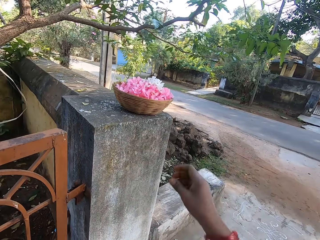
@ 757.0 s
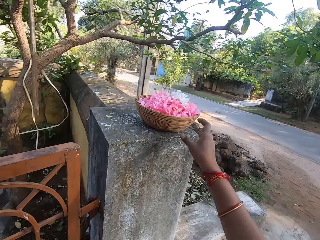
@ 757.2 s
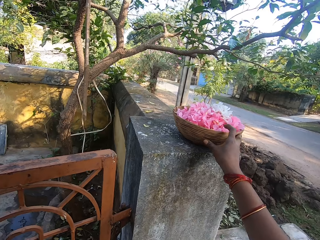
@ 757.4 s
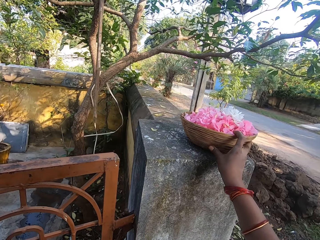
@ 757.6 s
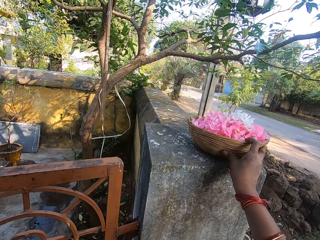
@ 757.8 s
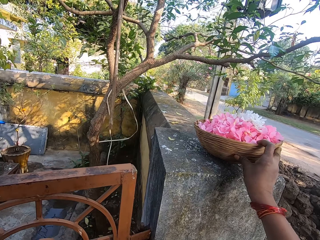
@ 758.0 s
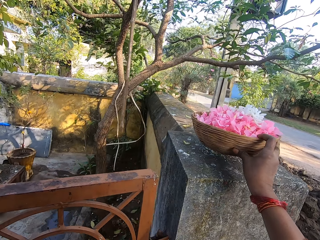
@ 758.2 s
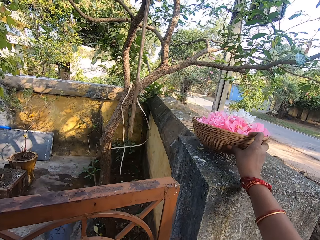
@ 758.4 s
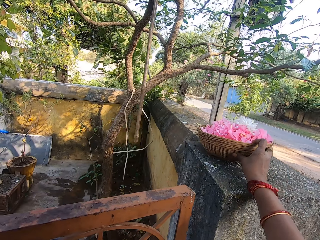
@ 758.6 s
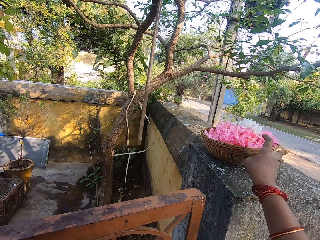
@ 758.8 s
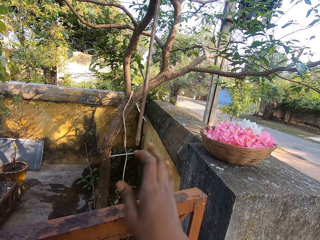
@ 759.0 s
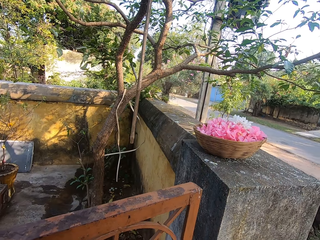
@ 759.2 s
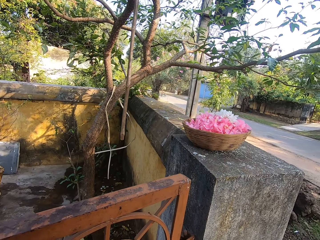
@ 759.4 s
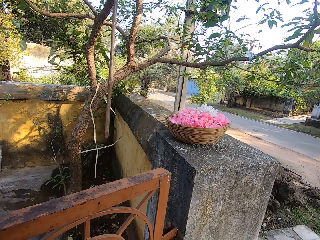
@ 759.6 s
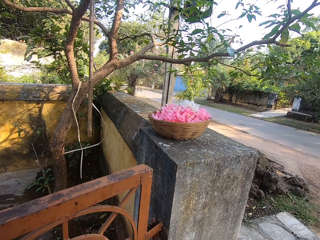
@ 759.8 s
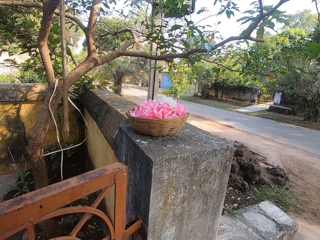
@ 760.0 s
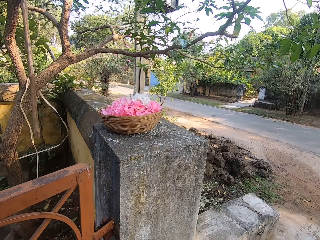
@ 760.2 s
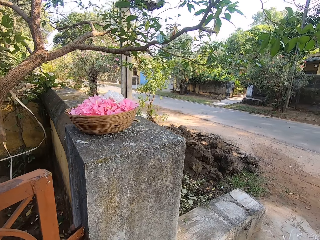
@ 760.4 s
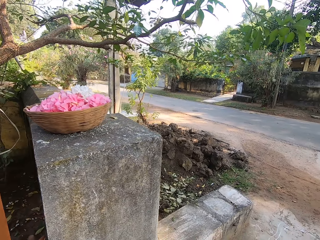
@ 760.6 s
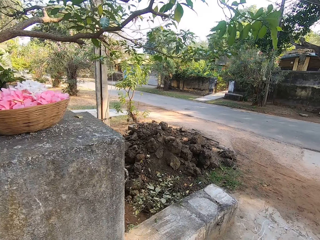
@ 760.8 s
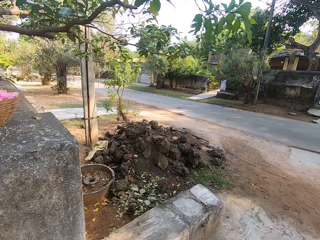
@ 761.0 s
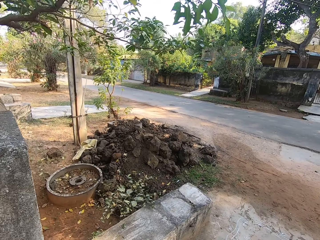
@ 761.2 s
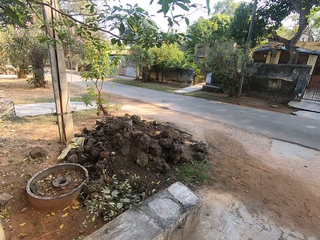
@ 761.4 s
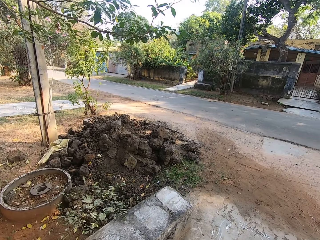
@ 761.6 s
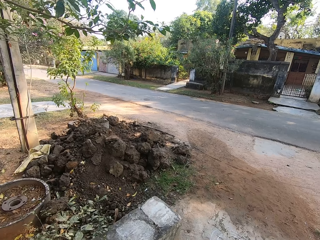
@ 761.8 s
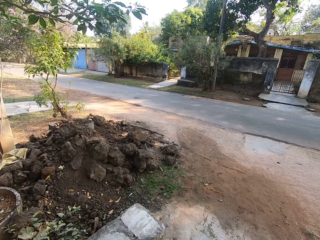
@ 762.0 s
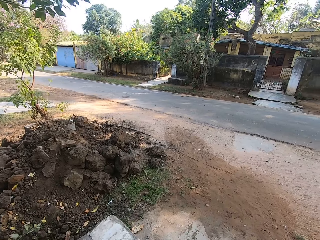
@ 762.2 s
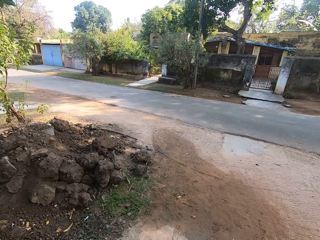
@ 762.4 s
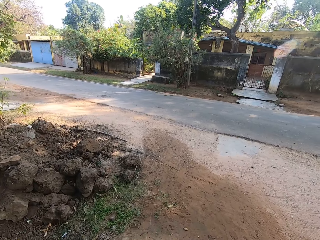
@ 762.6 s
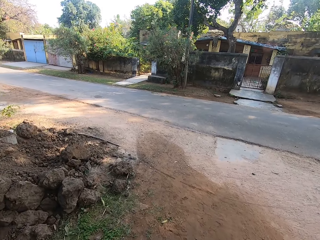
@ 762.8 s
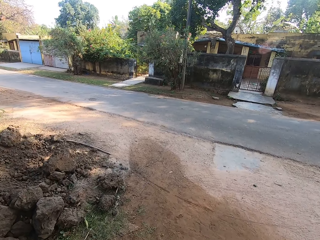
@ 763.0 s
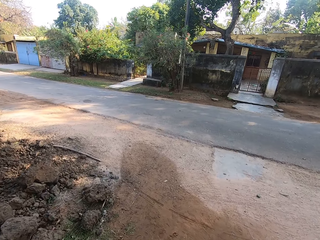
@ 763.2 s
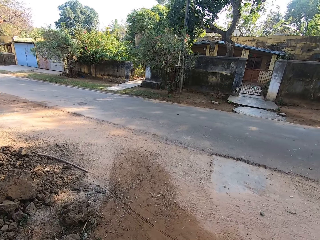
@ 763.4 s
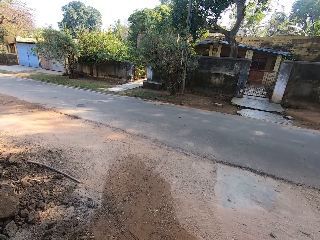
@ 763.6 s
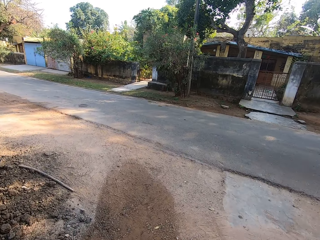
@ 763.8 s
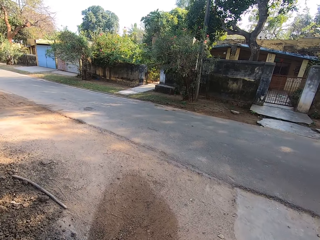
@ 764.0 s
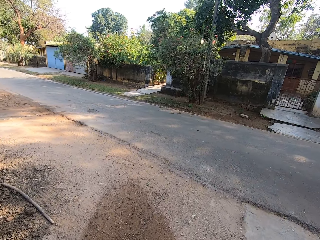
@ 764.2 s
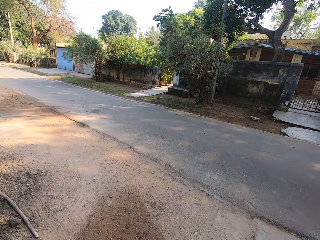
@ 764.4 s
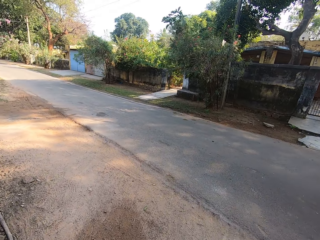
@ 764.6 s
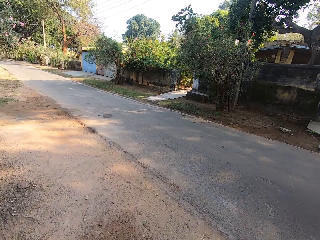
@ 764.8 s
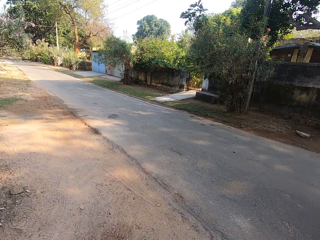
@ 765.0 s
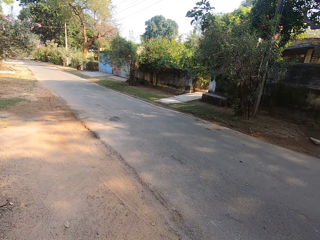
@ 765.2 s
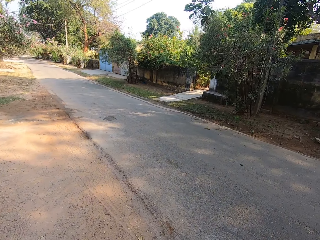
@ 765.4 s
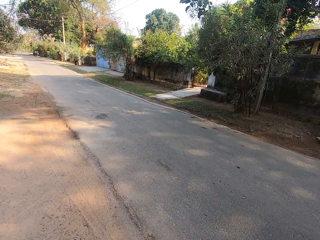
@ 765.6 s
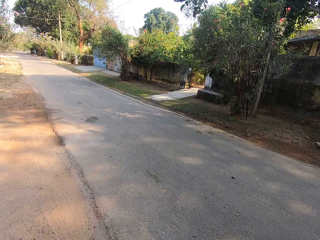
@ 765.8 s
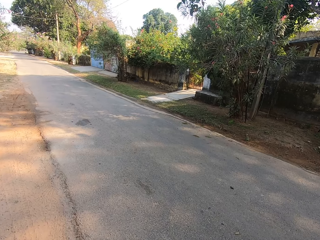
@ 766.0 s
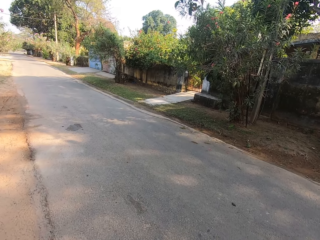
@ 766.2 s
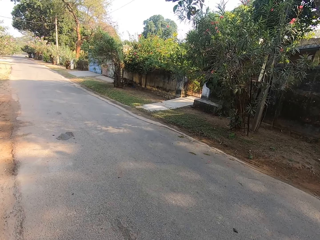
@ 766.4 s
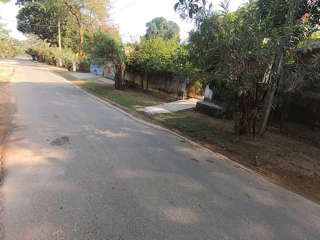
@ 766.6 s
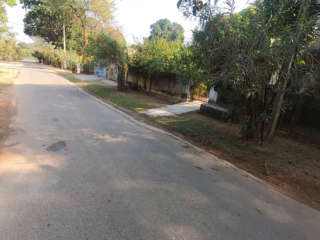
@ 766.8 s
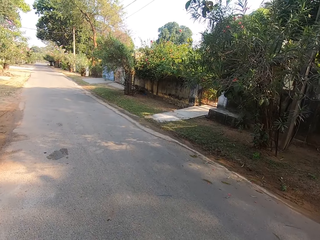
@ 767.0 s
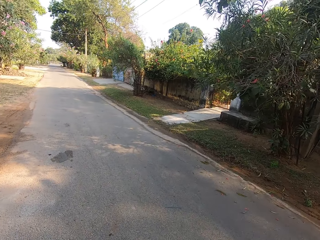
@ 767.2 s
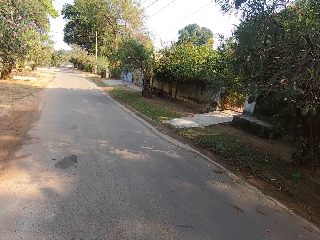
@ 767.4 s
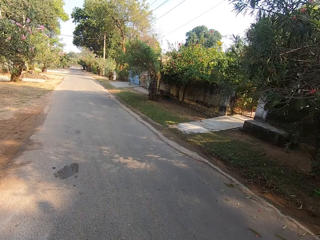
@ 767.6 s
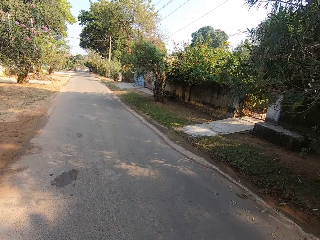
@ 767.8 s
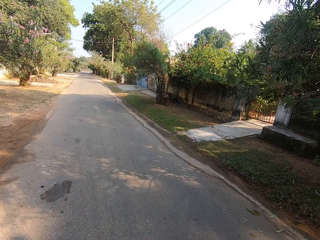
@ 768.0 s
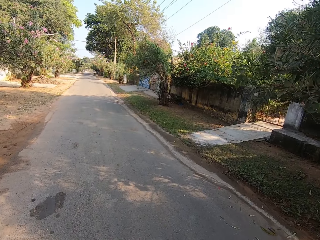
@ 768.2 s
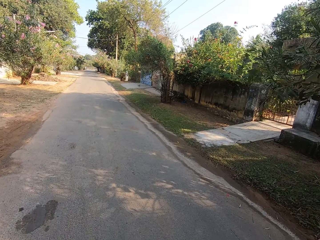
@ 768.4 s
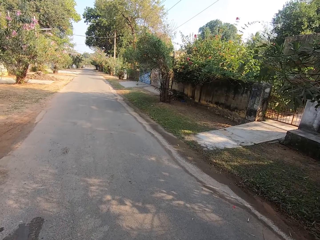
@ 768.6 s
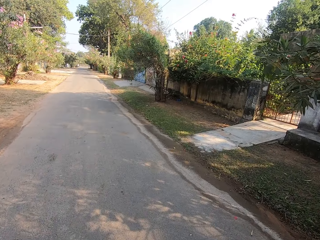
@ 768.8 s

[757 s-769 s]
The camera wearer moves the flower basket. They walk away. They walk around.

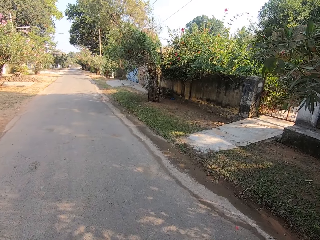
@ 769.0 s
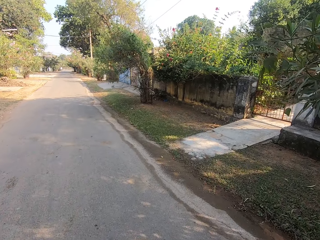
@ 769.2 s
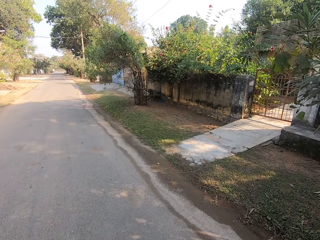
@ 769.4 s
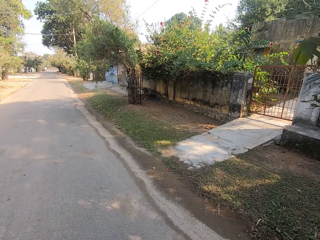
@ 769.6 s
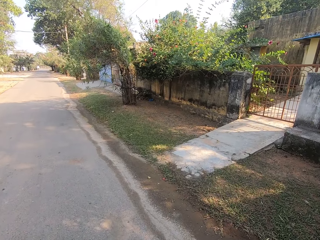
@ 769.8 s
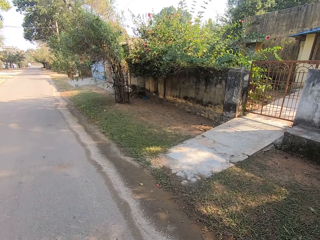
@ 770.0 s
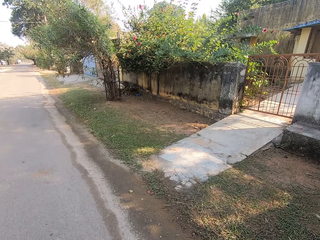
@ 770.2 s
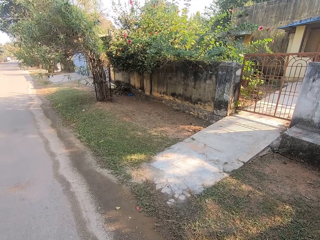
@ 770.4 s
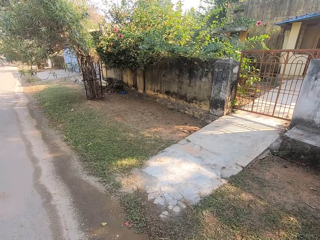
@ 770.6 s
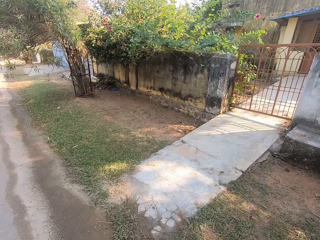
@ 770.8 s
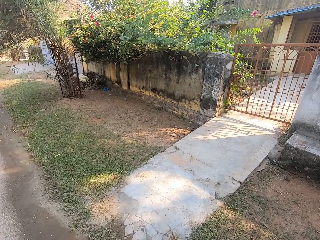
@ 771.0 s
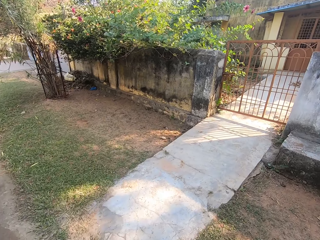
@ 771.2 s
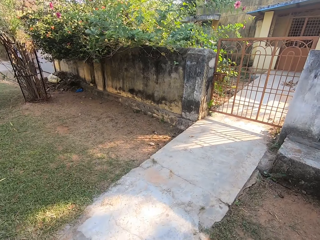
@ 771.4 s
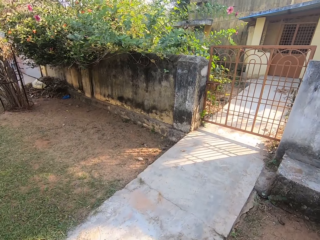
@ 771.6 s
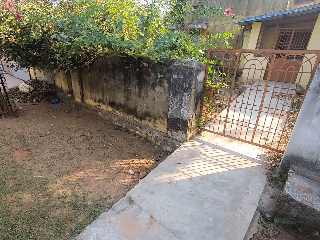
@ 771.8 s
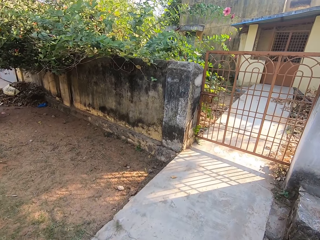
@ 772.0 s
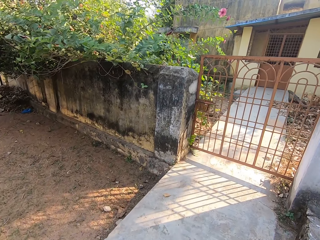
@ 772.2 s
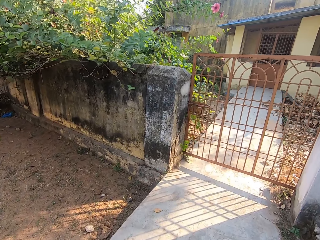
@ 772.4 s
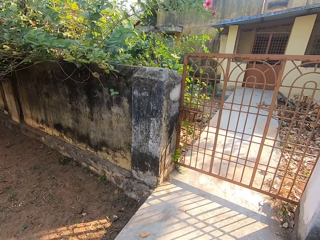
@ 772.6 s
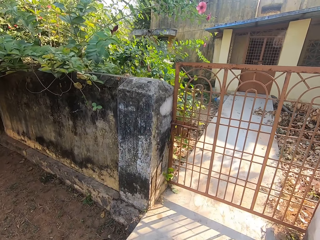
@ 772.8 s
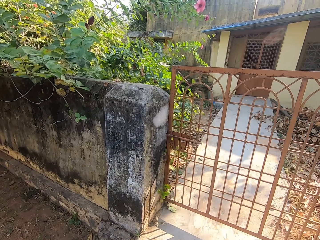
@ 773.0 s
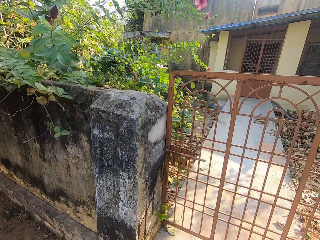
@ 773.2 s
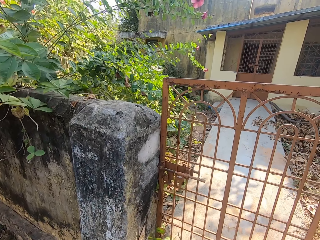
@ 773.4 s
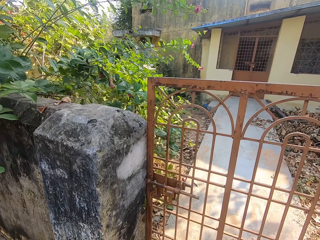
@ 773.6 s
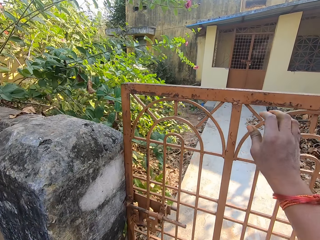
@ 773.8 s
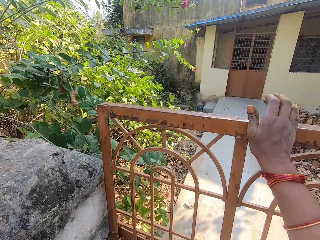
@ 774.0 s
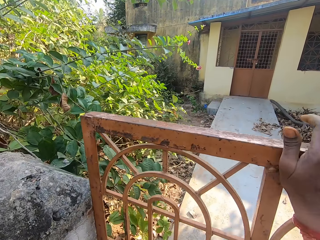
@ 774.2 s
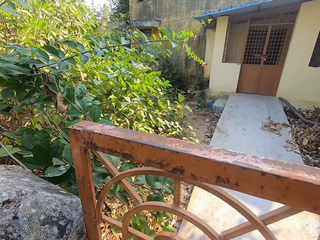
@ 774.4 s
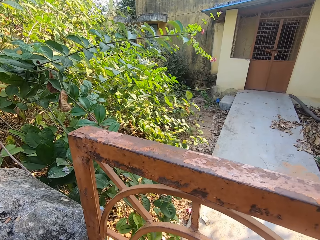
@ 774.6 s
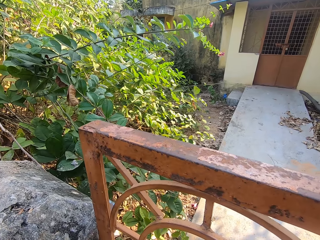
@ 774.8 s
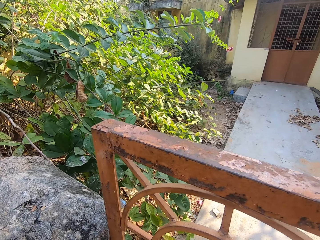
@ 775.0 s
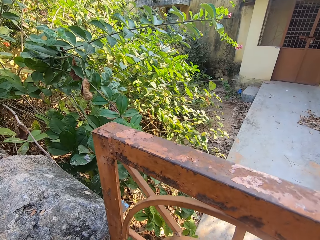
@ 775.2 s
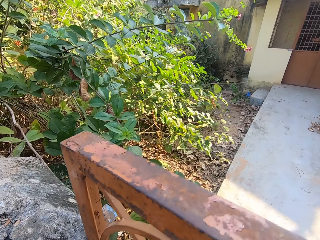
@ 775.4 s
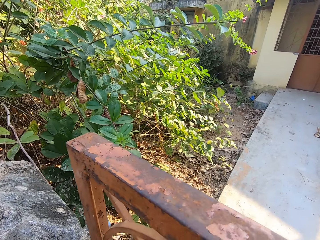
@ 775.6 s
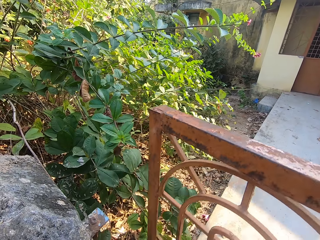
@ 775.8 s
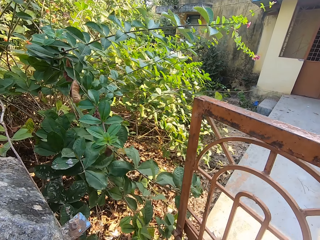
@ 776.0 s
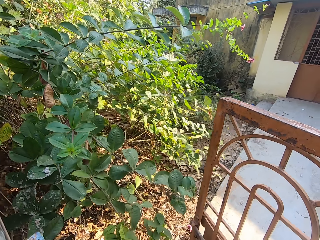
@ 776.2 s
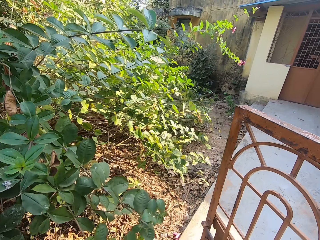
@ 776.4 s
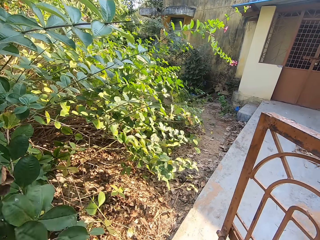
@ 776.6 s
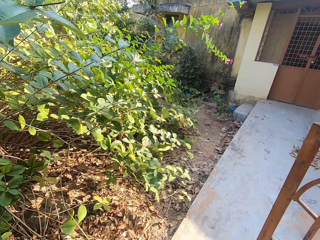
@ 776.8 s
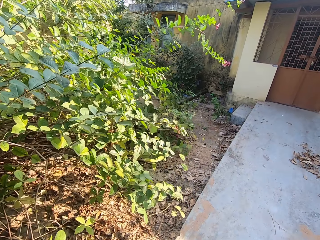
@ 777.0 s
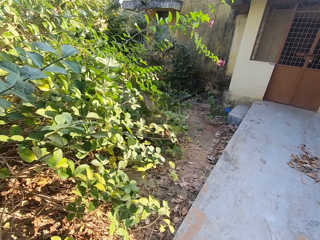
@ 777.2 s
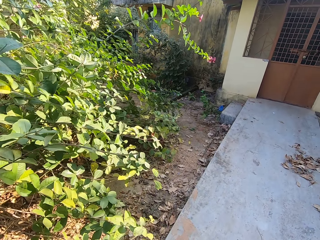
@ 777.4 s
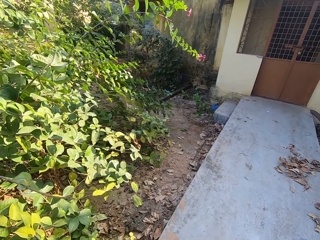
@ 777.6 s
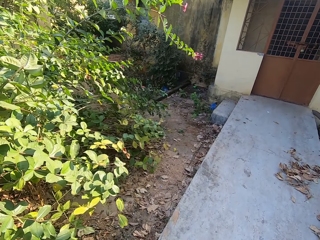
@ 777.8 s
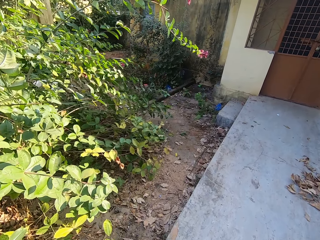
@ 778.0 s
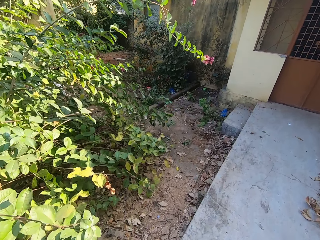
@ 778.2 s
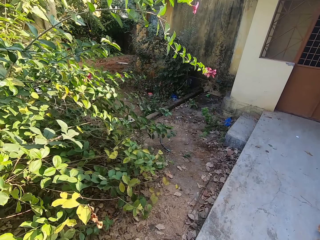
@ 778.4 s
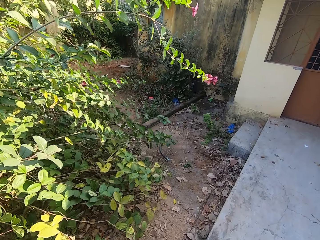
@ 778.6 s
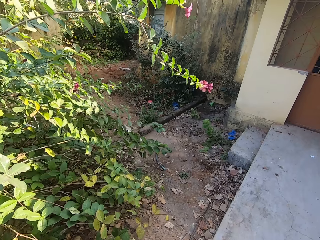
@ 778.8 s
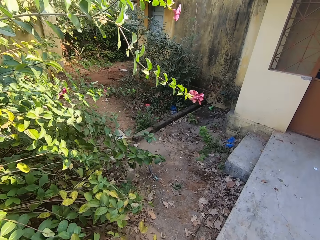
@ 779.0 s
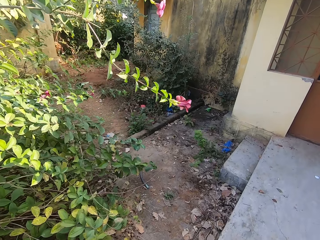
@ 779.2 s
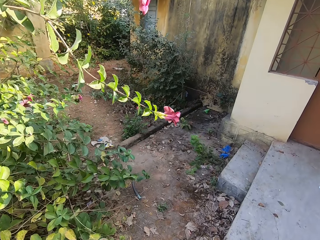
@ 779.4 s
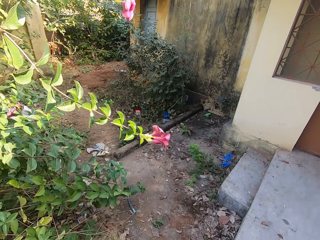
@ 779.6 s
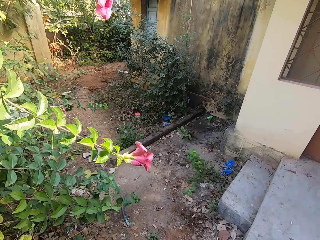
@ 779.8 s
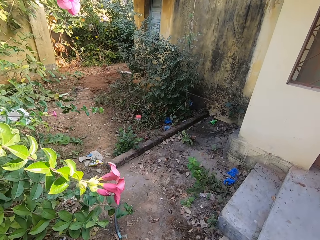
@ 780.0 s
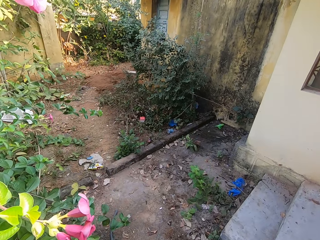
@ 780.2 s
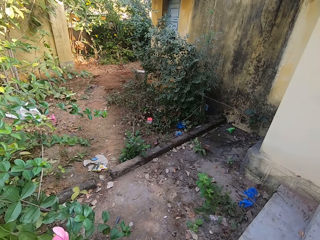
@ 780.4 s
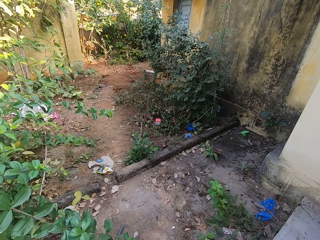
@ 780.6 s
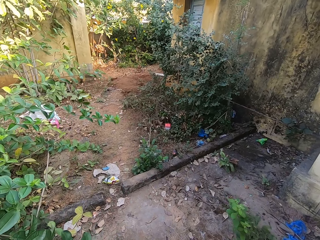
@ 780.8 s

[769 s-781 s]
The camera wearer opens a gate. They walk away.
